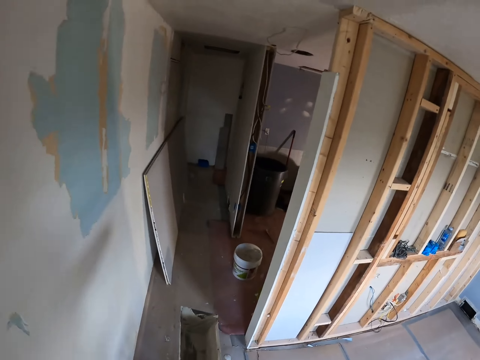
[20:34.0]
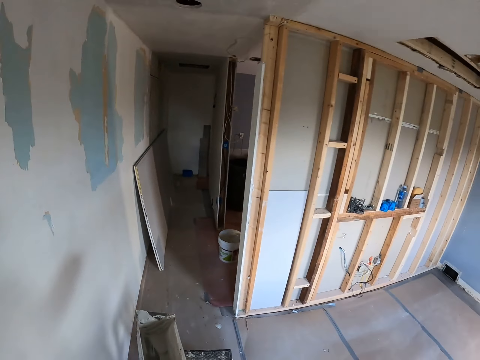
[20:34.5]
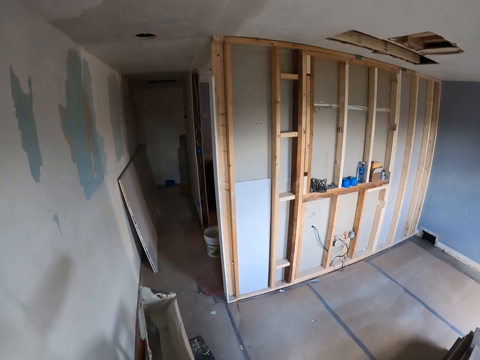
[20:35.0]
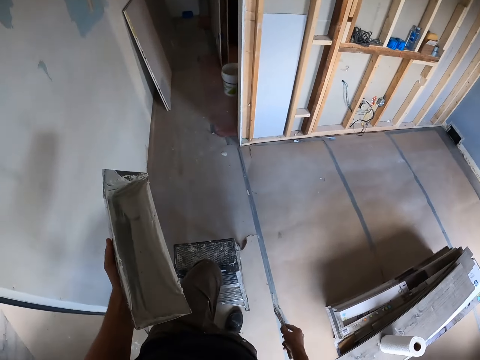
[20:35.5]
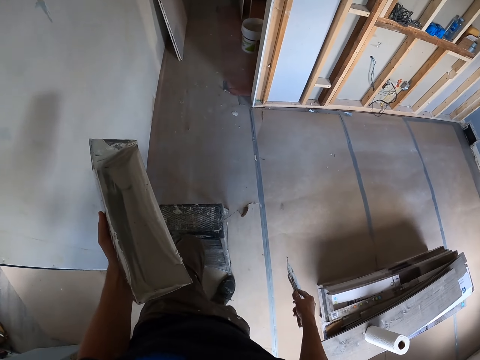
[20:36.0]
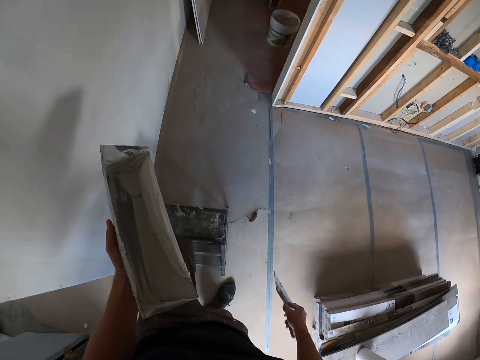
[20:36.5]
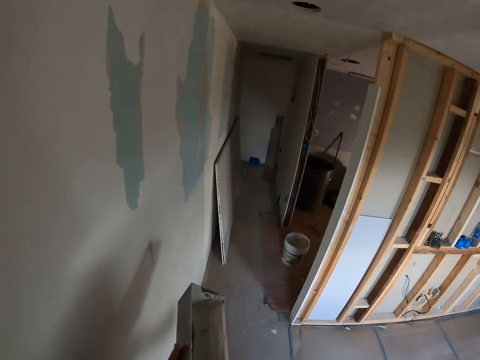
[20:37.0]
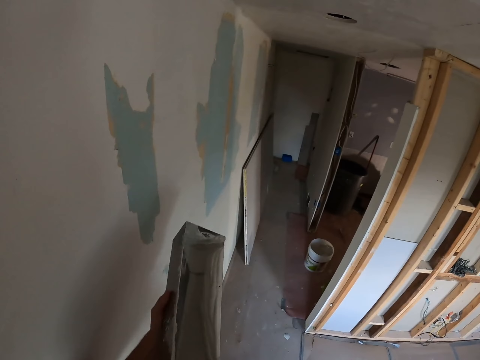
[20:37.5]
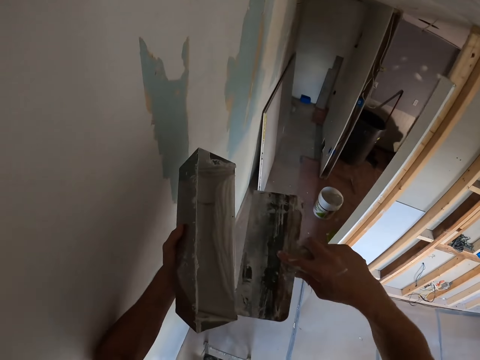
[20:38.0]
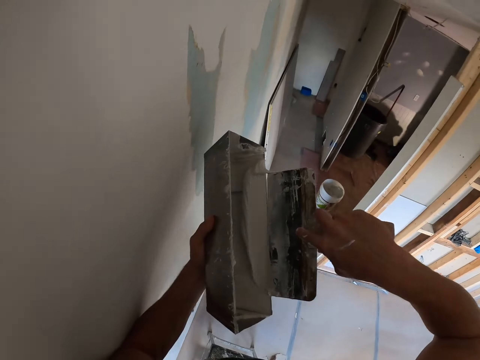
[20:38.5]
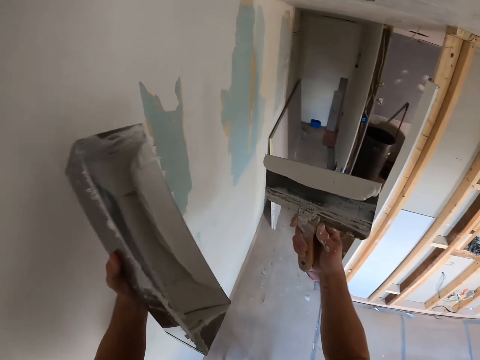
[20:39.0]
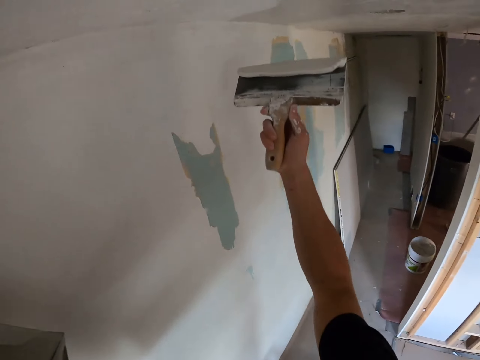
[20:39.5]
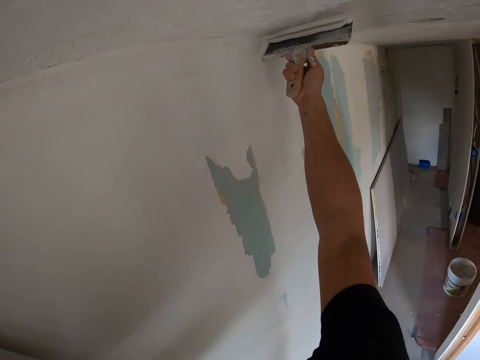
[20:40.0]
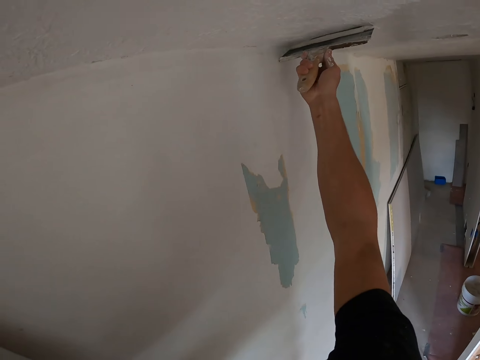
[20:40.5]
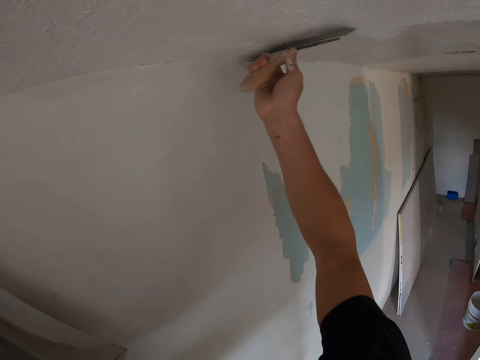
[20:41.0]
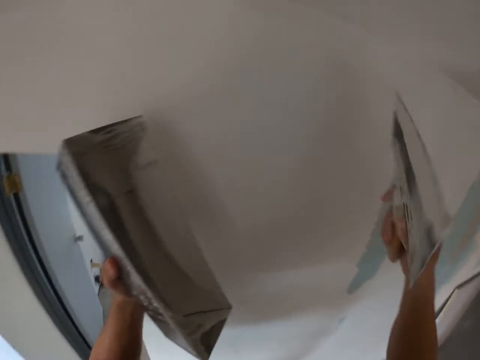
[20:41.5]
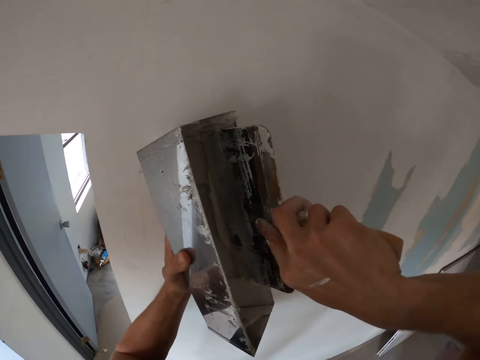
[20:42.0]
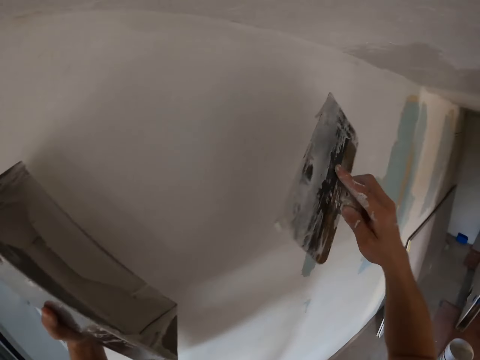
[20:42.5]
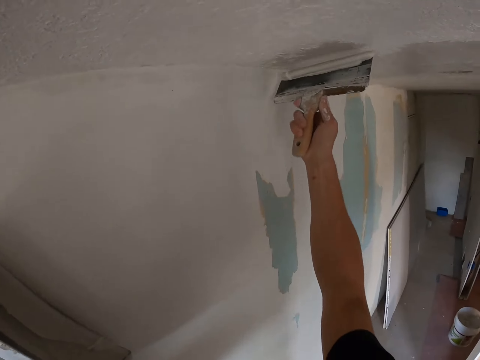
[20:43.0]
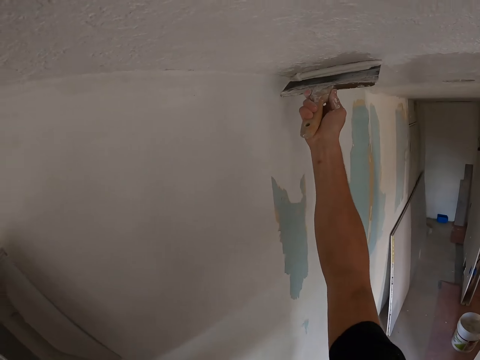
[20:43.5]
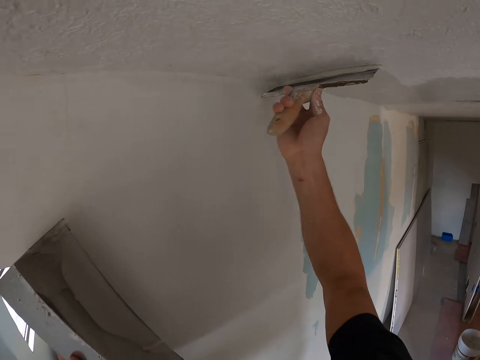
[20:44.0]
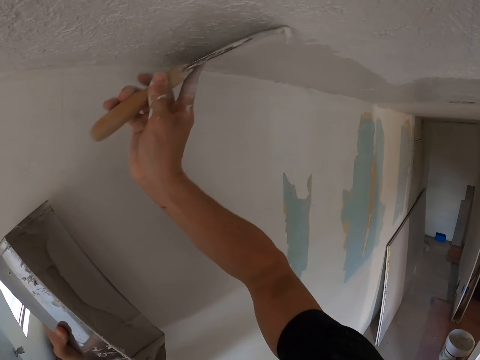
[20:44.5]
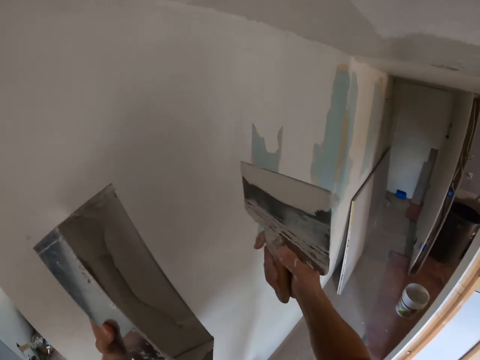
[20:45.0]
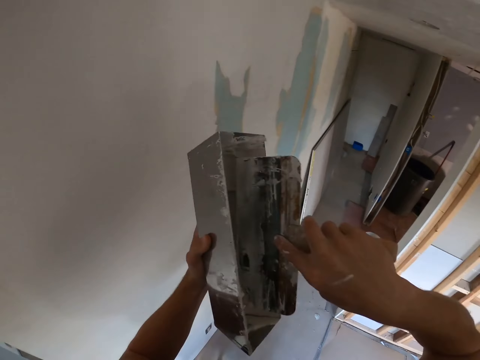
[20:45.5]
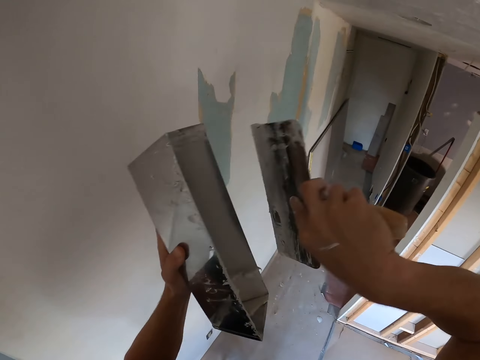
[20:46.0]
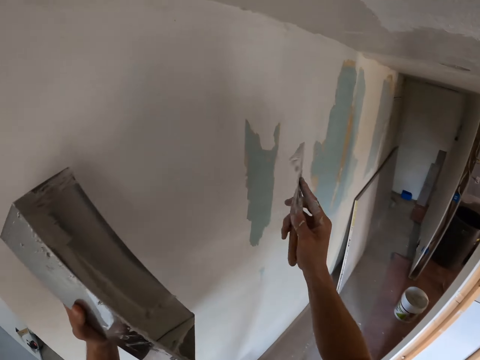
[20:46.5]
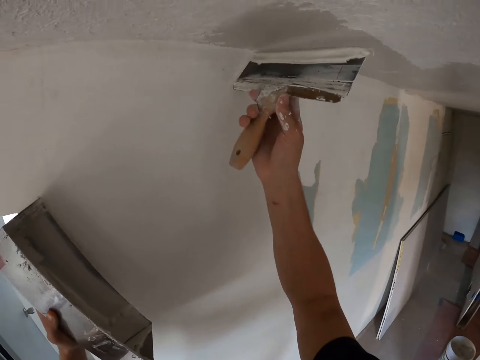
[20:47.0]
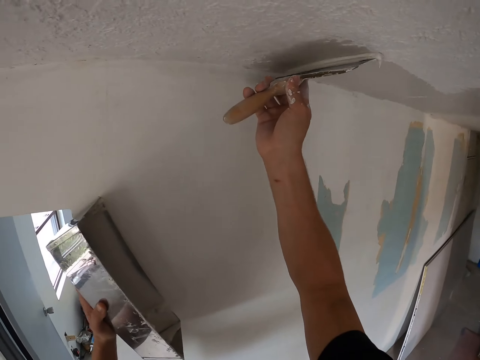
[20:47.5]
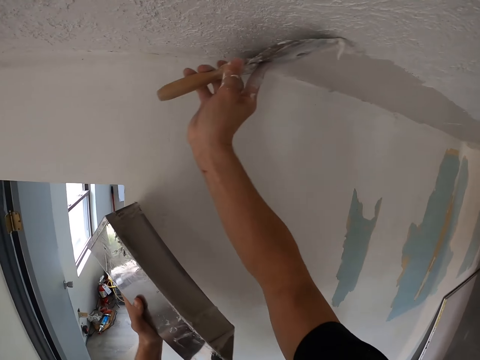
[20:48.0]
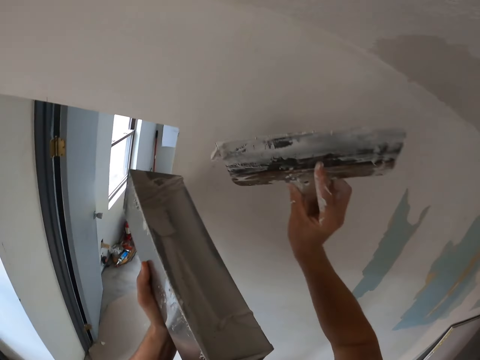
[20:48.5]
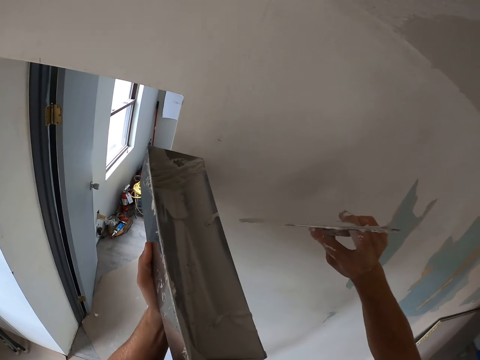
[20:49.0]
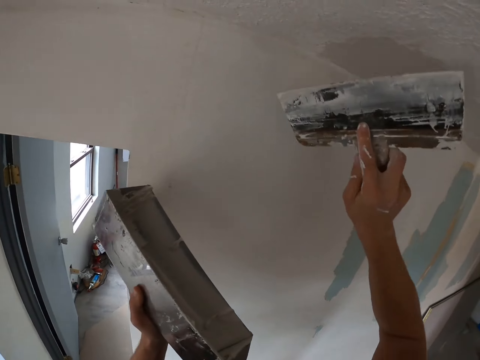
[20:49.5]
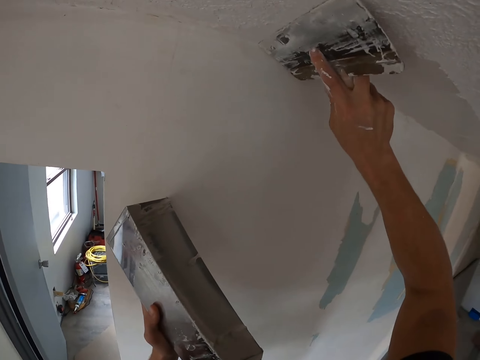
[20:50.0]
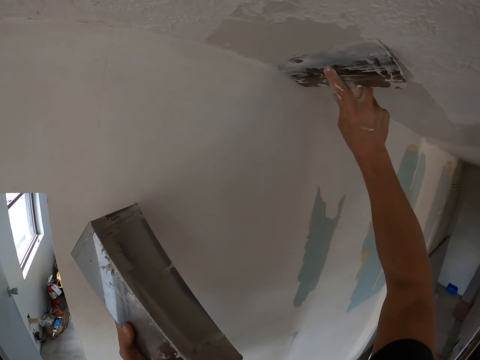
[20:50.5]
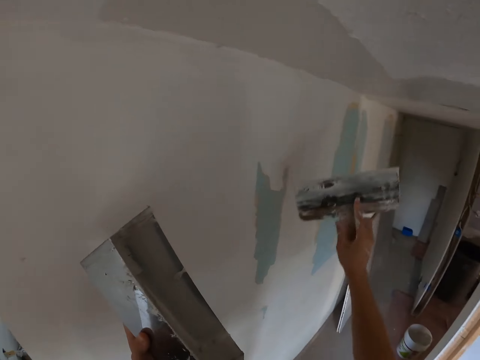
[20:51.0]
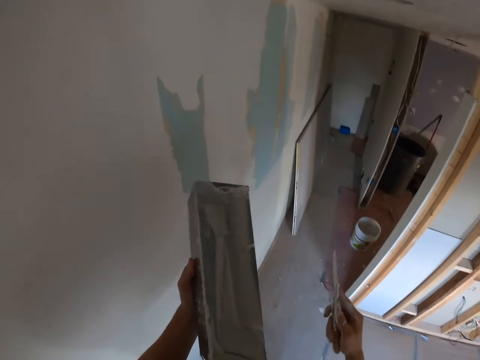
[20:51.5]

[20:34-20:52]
The camera wearer adjusts the ladder. They pull the stool steps with a leg. They climb the stool steps. They adjust the paint. They pick paint from the container. They paint the ceiling. They adjust the paint. They pick paint from the container. They paint the ceiling. They adjust the paint. They pick paint from the container. They paint the ceiling. They adjust the paint. They rub the paint scraper on the container. They paint the ceiling.

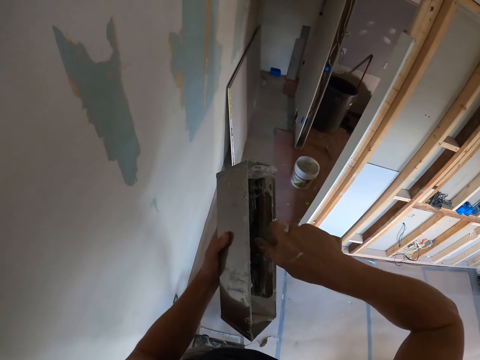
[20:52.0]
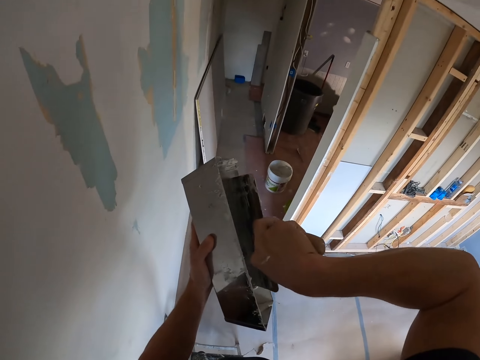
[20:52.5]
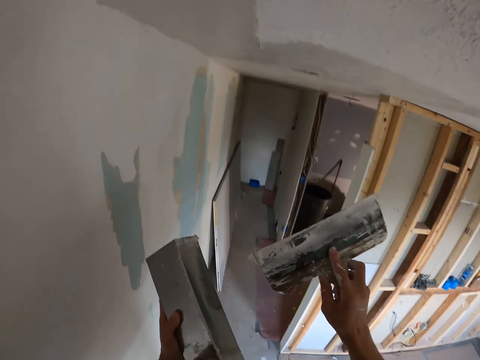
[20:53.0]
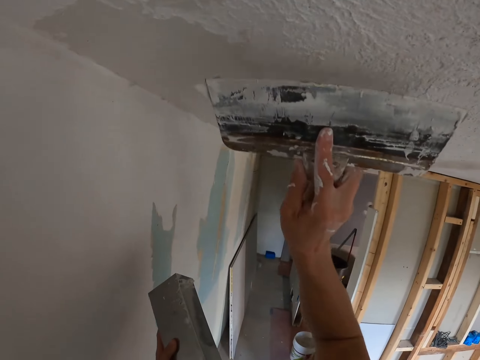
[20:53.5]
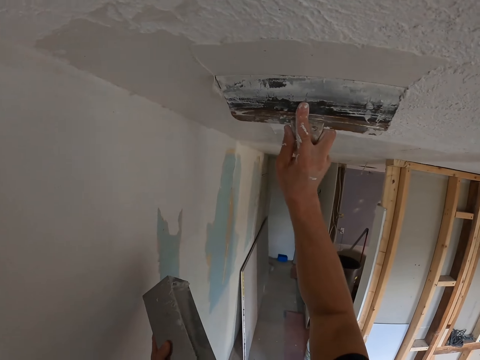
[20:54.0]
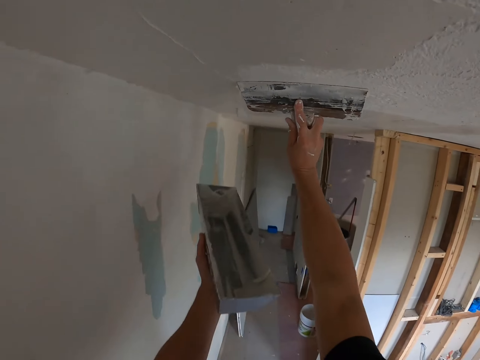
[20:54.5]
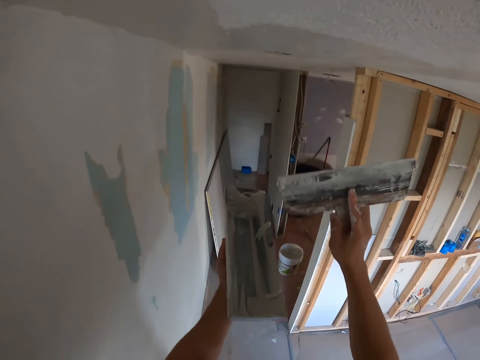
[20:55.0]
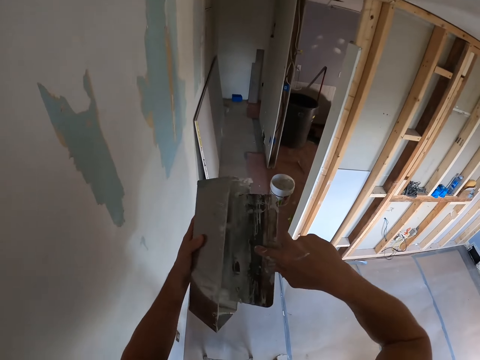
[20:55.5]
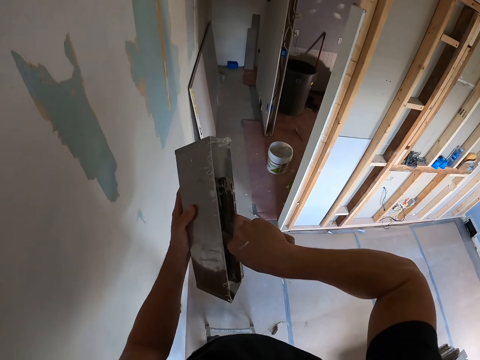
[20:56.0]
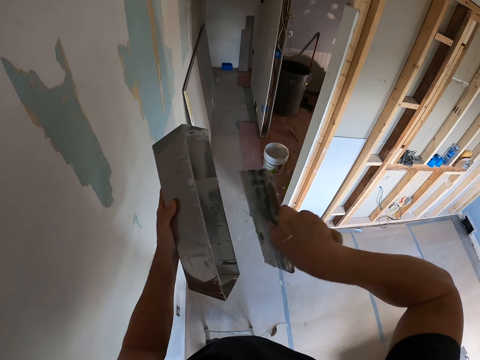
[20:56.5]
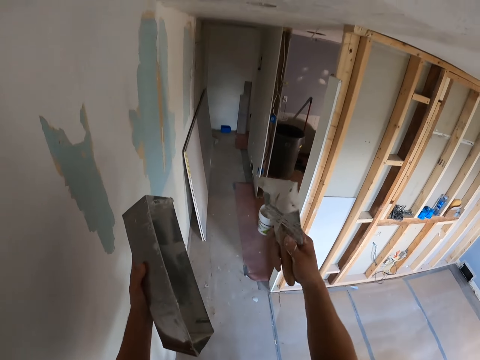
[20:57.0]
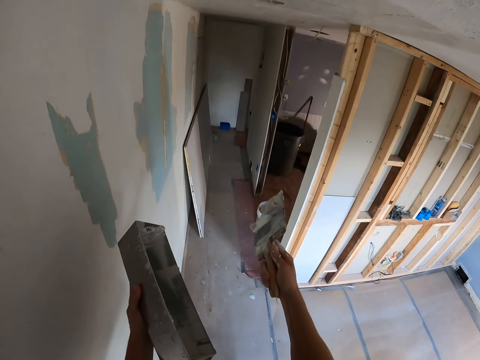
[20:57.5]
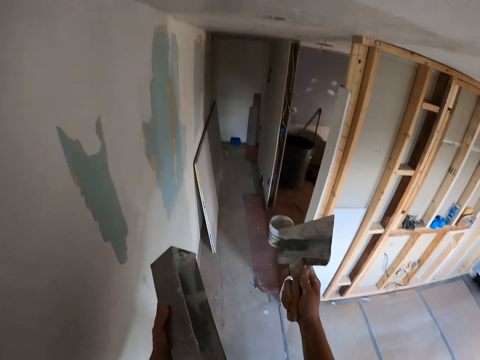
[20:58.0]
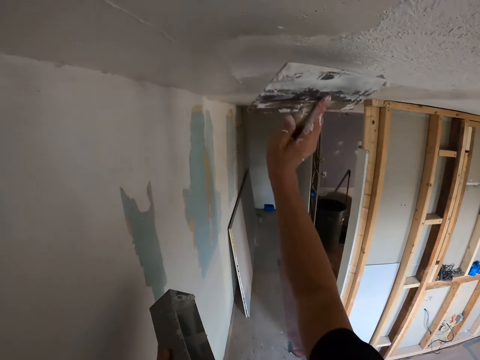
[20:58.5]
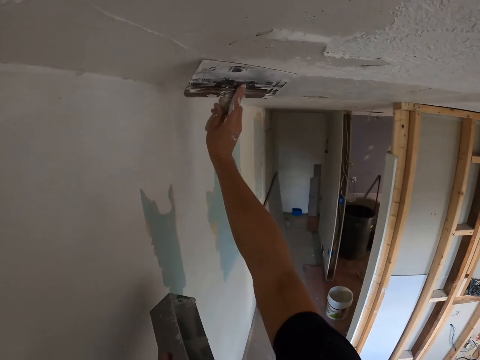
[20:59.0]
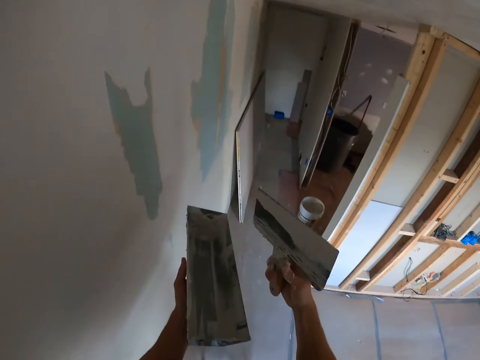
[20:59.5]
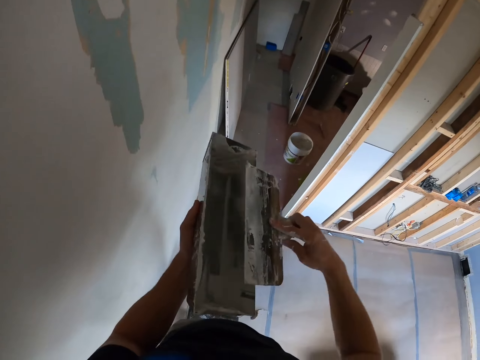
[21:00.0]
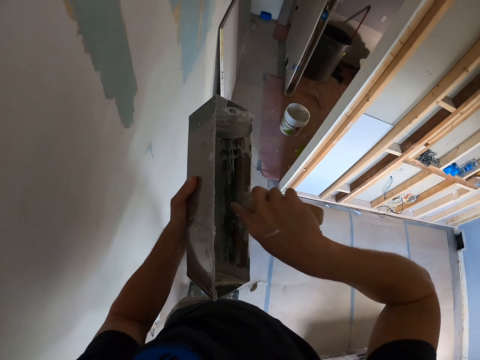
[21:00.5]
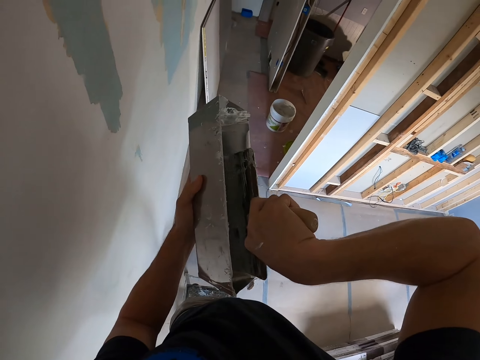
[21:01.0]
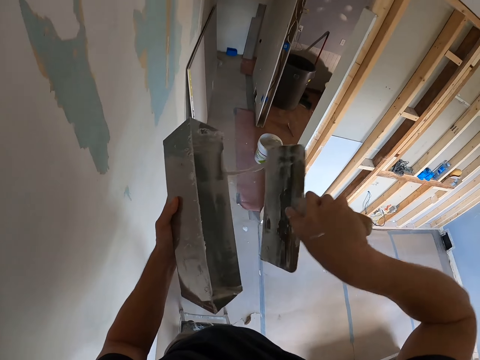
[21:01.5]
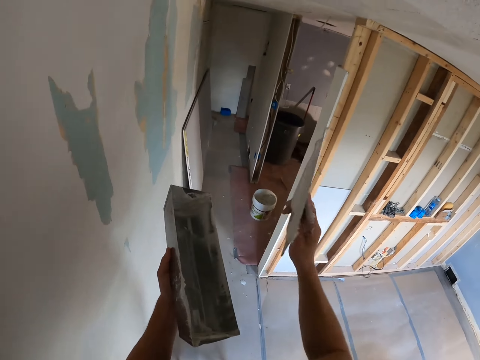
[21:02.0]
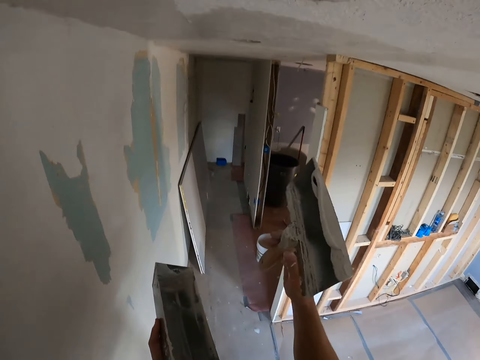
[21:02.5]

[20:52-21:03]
The camera wearer adjusts the paint. They pick paint from the container. They paint the ceiling. They adjust the paint. They pick paint from the container. They adjust the painting tool. They paint the ceiling. They adjust the paint. They rub the paint scraper on the container. They pick paint from the container.
